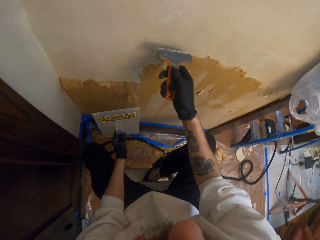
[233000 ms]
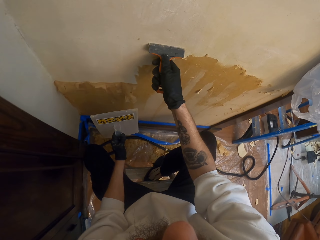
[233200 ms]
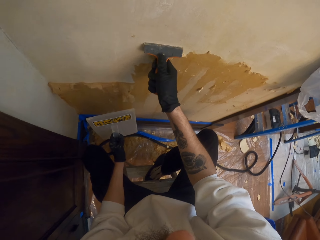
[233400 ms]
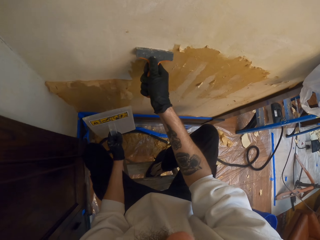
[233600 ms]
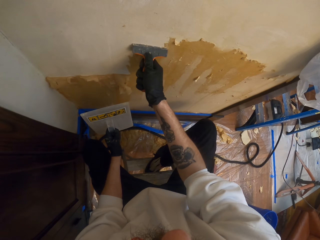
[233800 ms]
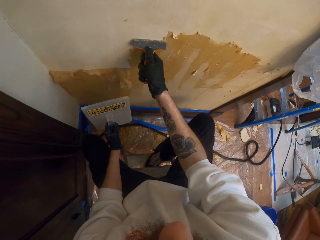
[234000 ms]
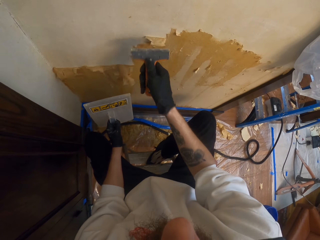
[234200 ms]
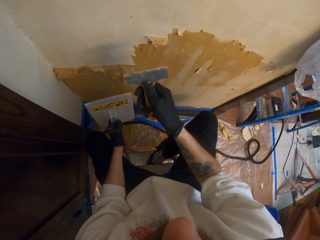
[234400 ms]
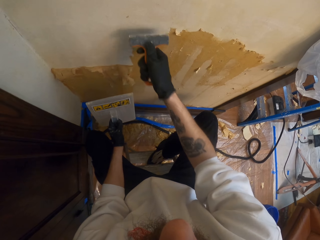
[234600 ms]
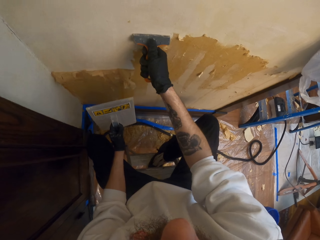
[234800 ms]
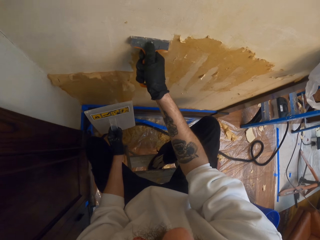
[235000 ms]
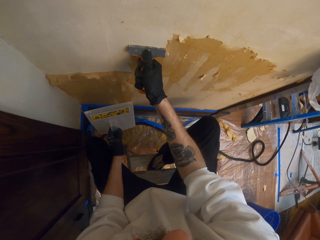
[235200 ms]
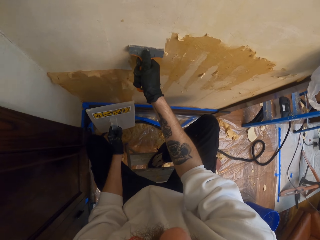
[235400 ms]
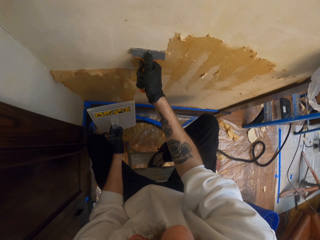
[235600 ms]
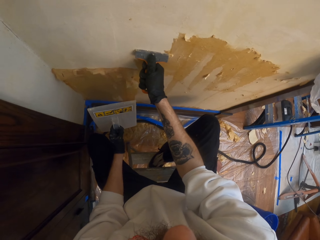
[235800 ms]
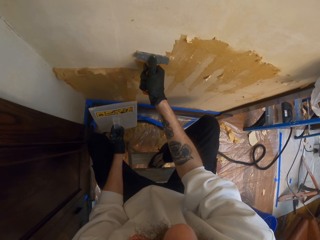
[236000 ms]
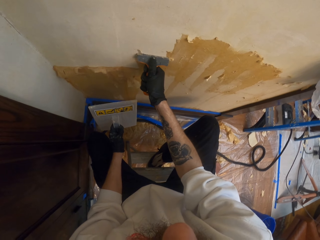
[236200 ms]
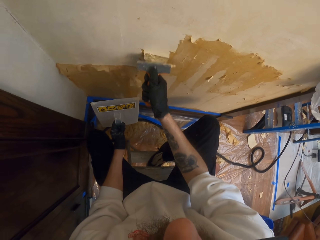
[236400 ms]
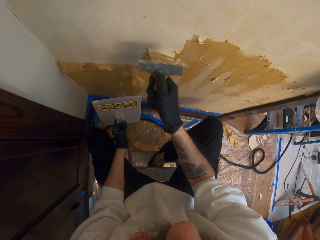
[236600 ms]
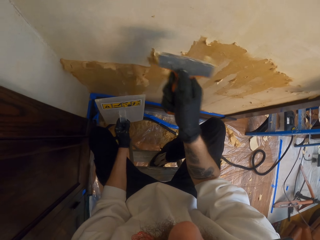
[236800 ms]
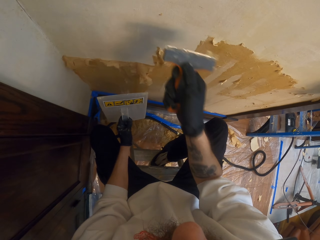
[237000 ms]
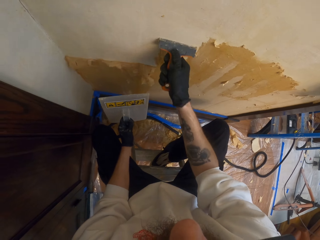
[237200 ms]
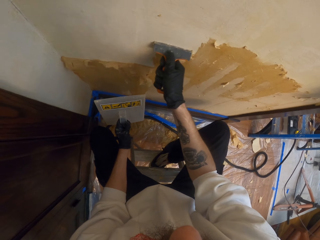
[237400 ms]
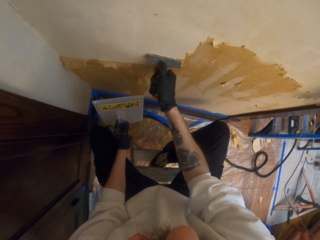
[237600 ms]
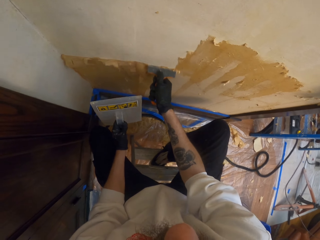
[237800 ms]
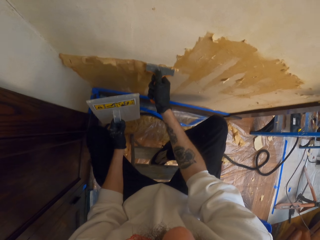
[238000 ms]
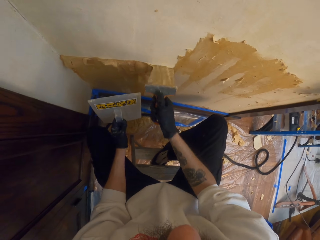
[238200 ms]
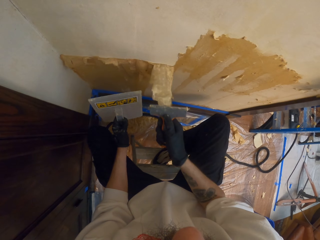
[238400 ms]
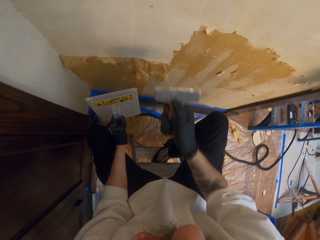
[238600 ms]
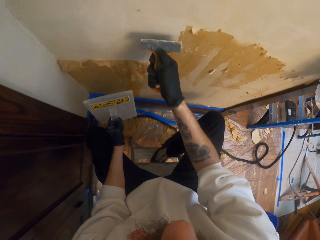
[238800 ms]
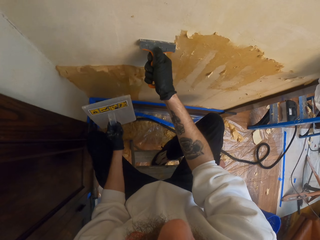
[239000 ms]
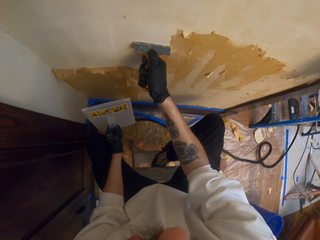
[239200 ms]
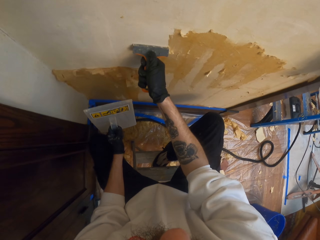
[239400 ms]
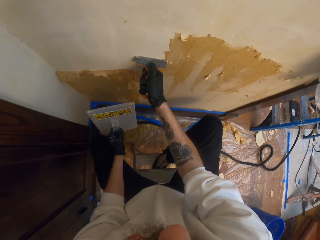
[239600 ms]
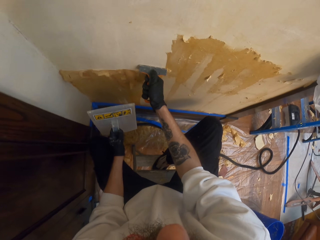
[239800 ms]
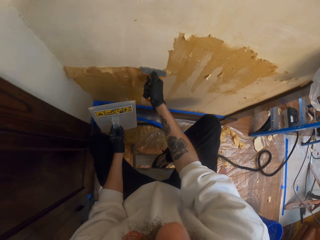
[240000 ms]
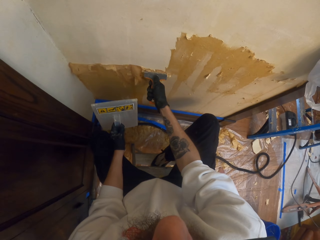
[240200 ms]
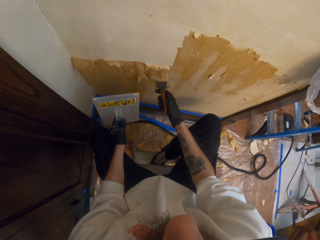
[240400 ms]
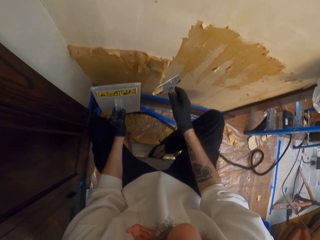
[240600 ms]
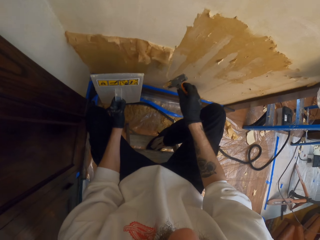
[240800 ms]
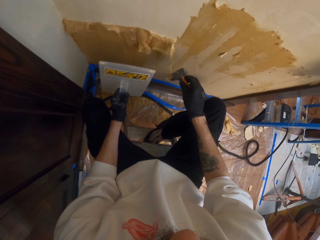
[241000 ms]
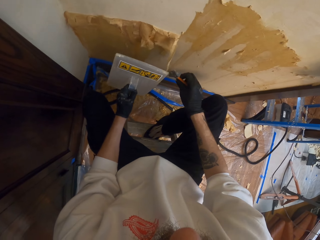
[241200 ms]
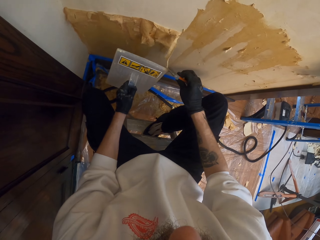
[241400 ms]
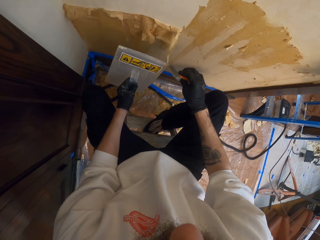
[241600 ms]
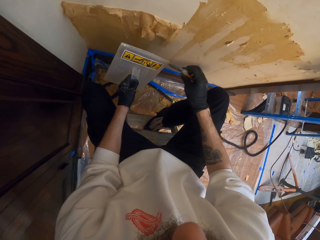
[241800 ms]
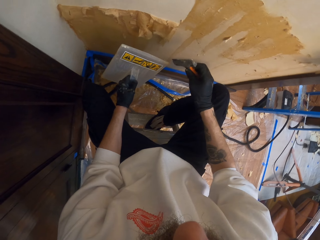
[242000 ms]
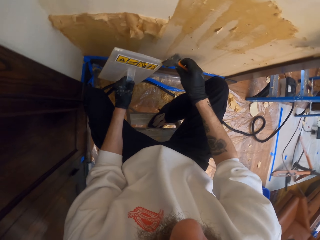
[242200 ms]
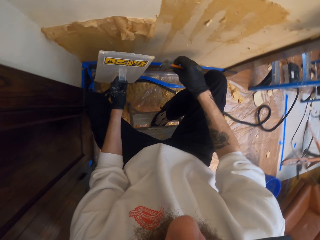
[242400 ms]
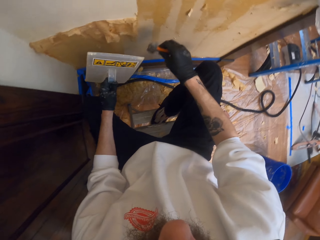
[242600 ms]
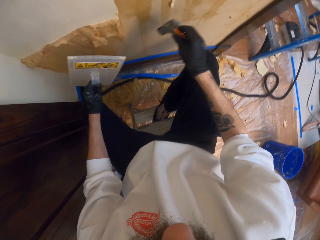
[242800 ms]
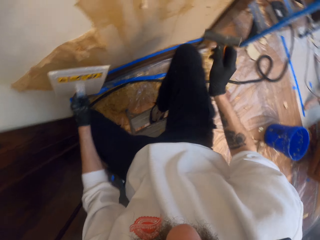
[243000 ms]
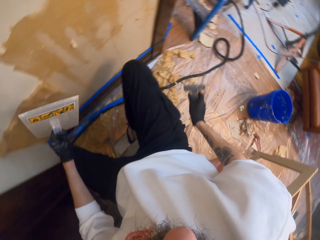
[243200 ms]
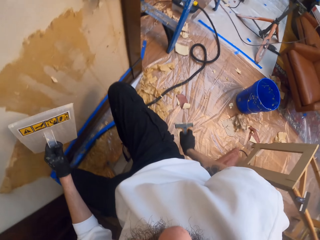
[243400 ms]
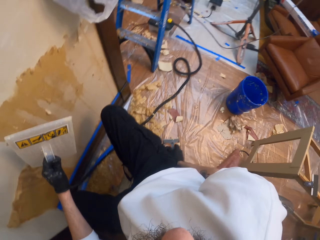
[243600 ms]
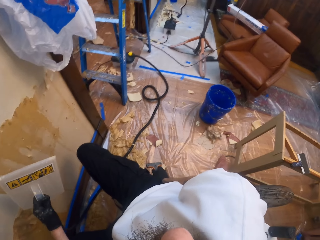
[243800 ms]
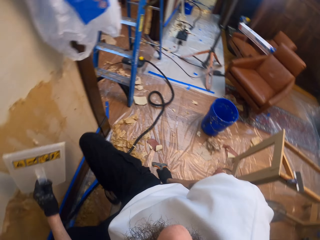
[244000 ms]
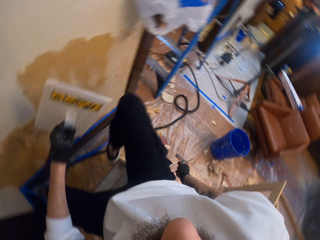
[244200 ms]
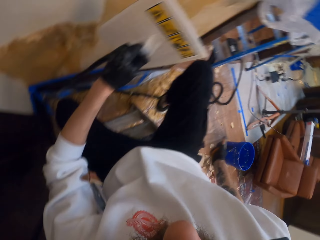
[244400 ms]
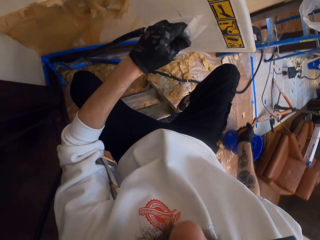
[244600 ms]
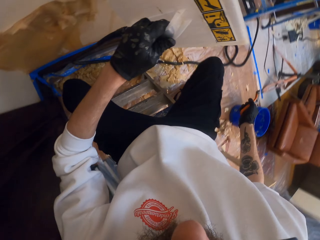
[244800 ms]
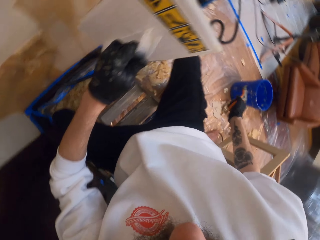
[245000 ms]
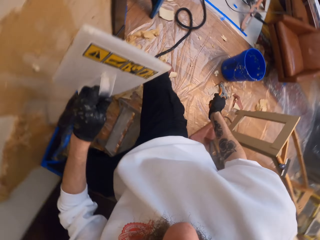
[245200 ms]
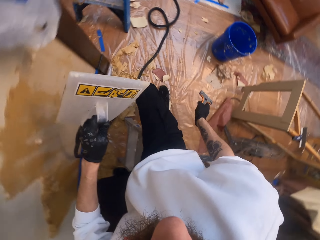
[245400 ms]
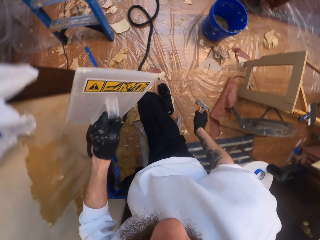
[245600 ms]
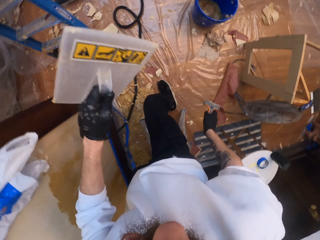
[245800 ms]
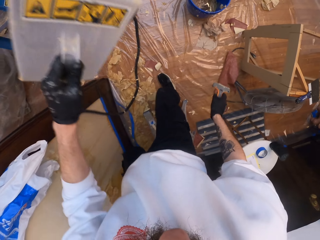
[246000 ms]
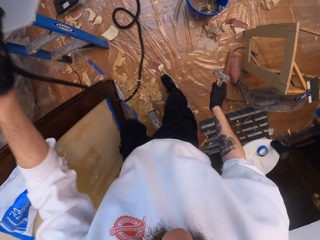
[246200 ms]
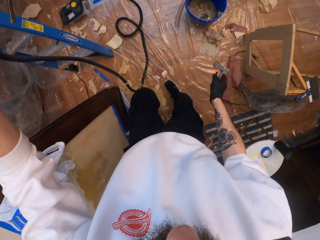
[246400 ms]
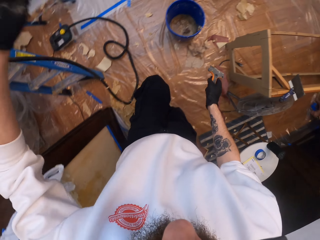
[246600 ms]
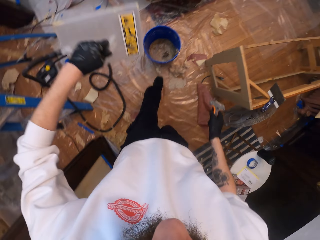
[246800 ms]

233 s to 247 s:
The camera wearer removes some paint from the wall. They remove the glue from the scraper using the wallpaper steamer. They climb down the ladder and turn.

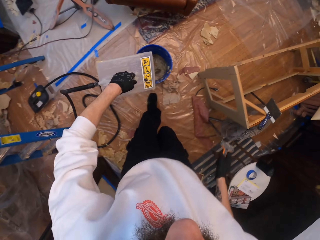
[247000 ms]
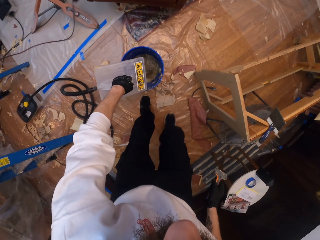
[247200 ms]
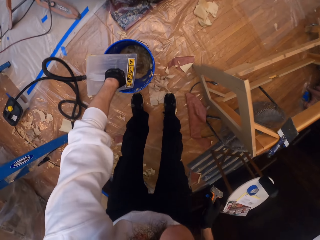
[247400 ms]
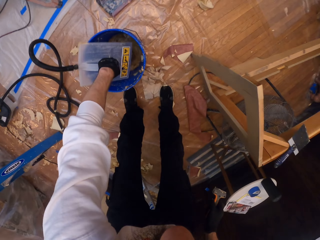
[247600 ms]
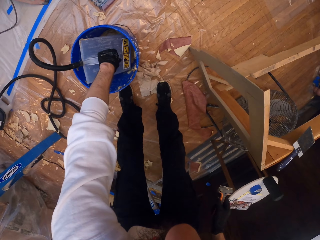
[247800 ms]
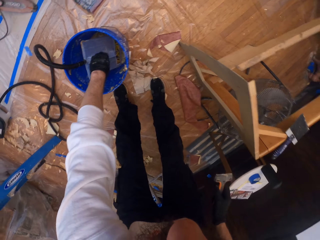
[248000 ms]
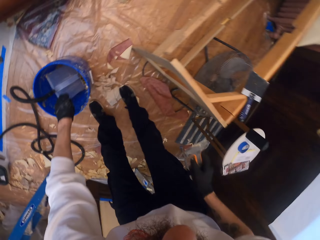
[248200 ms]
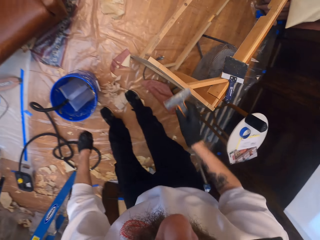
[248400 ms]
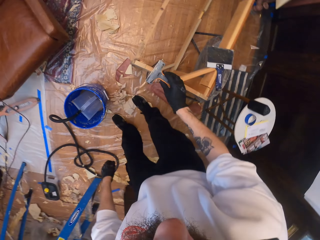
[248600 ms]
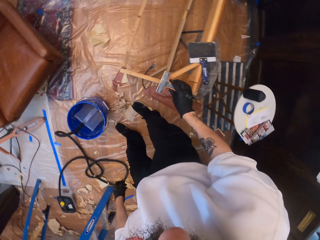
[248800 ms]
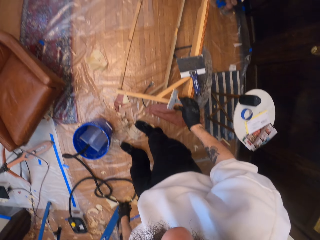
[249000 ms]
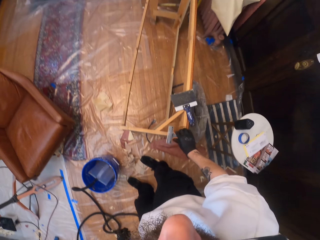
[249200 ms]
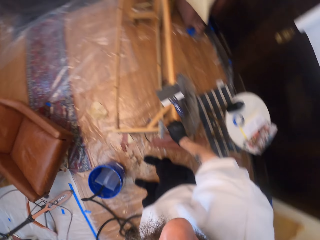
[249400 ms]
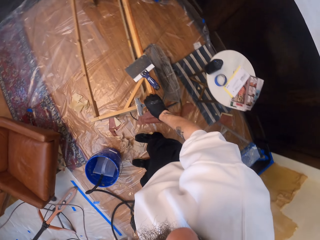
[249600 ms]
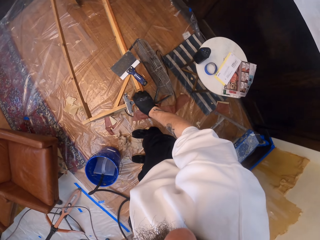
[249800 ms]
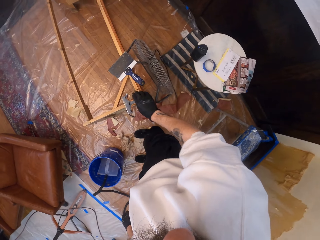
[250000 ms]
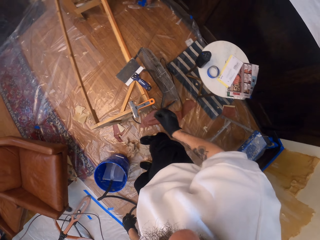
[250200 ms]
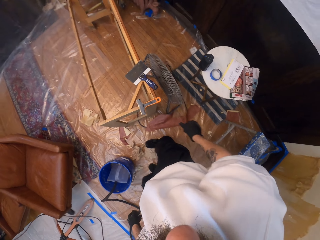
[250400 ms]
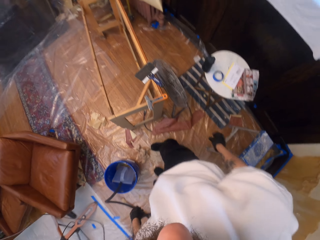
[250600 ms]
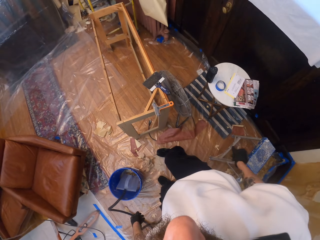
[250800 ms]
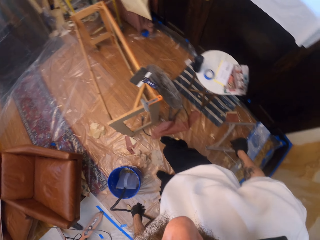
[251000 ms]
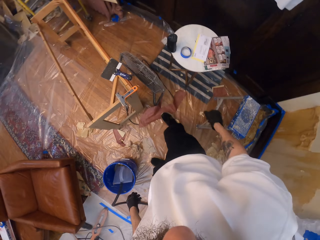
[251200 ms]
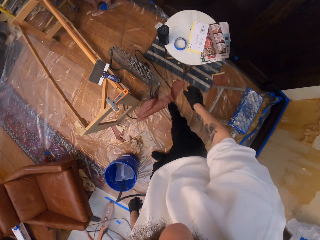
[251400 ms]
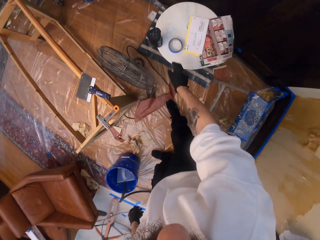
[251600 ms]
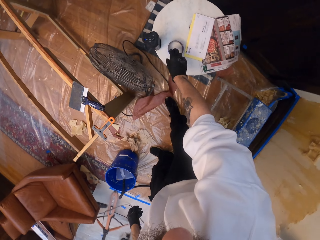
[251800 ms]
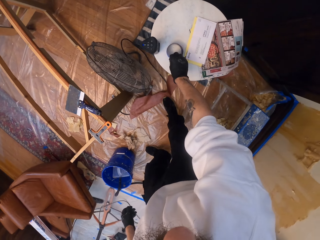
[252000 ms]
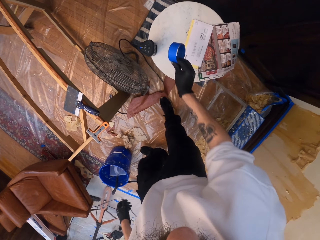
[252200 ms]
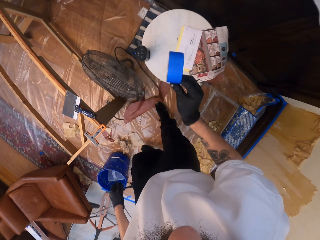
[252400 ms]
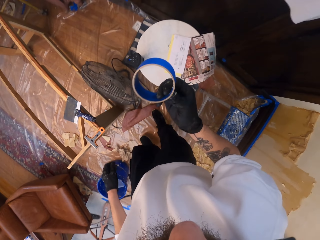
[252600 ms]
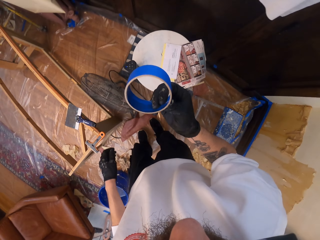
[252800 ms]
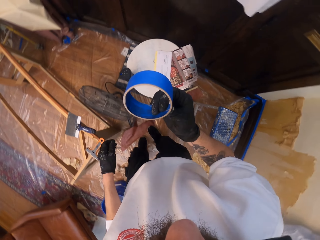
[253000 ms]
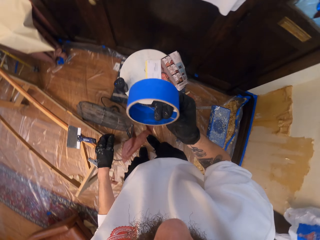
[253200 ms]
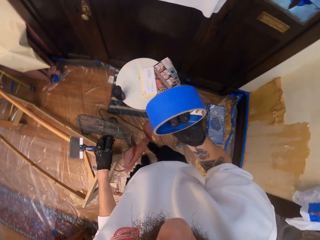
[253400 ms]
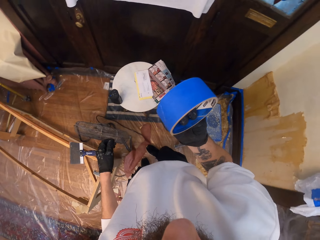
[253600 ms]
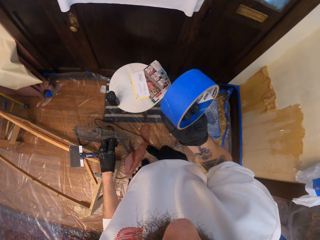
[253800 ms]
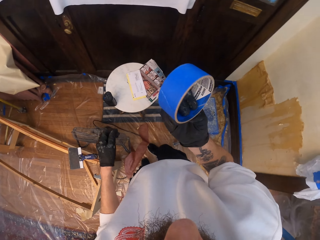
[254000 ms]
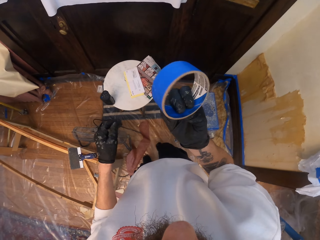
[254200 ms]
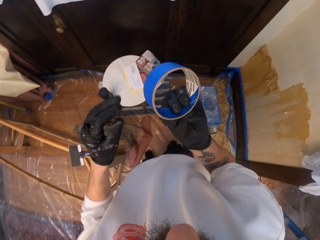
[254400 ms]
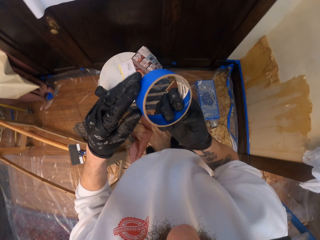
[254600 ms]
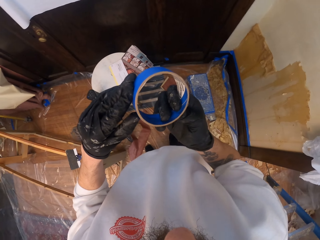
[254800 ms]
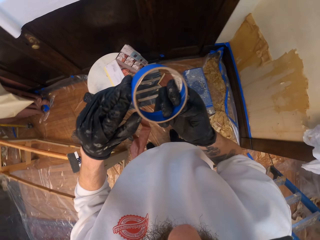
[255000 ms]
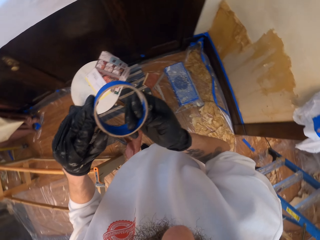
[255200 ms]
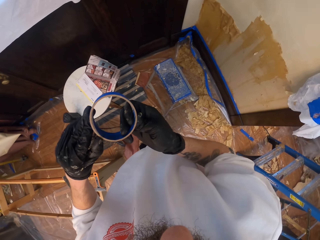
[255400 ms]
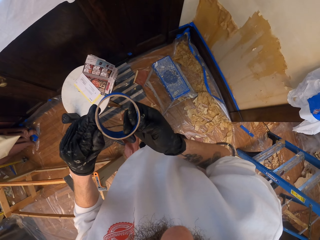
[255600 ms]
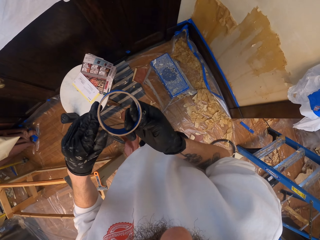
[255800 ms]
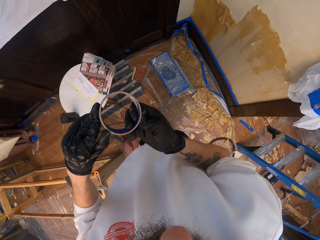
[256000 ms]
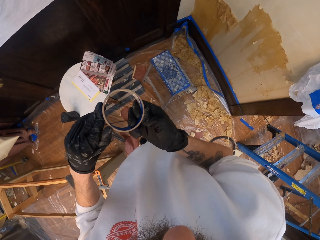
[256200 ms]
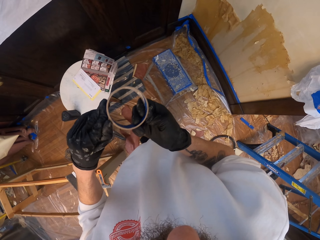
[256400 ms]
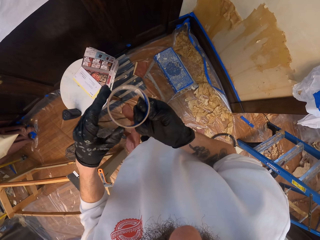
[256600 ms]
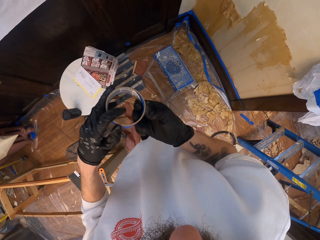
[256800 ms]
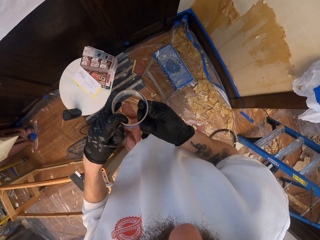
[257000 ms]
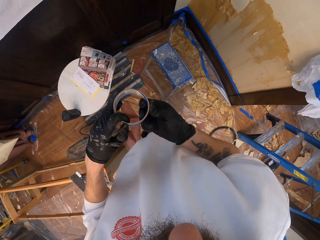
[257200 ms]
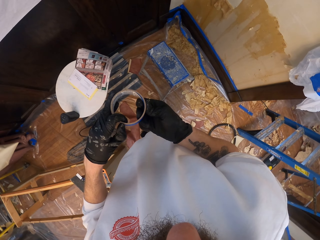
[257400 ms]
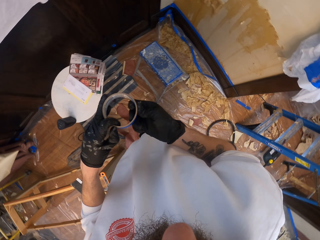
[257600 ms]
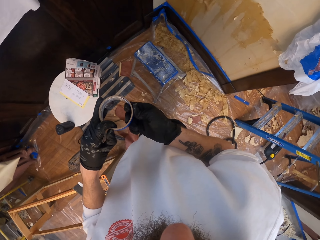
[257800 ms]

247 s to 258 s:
The camera wearer puts the wallpaper steamer in the bucket. They walk towards the bucket. They put the scraper on the wooden stand. They pick up a sellotape, look at the sellotape, and pull the sellotape.
